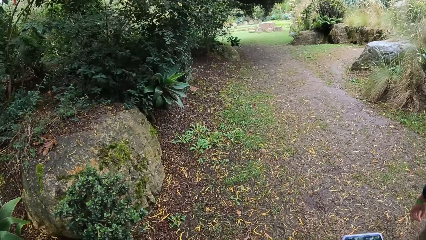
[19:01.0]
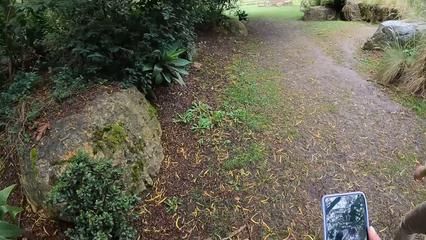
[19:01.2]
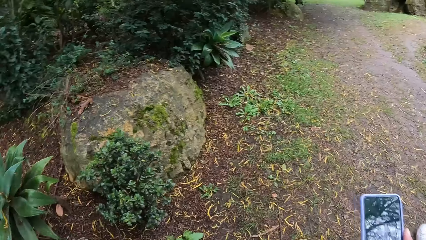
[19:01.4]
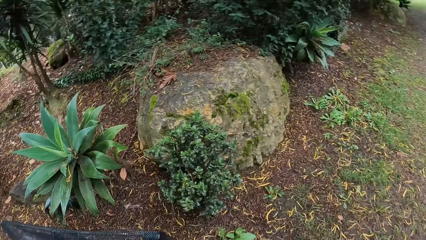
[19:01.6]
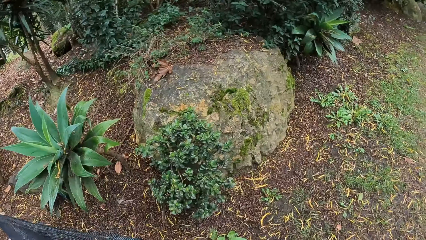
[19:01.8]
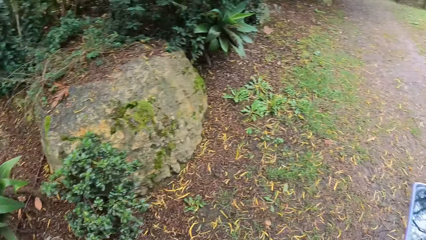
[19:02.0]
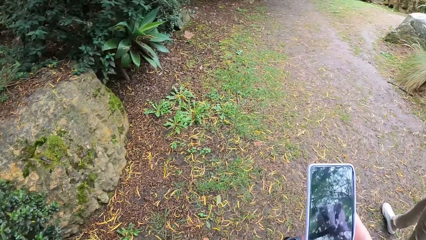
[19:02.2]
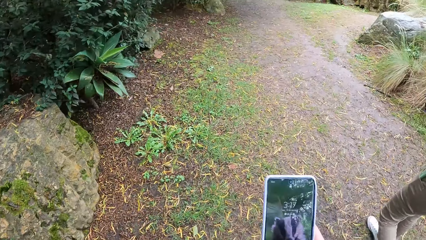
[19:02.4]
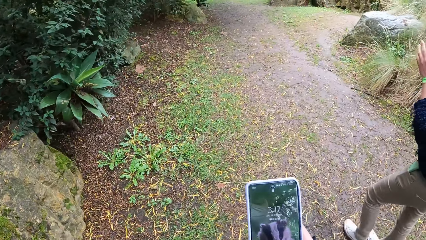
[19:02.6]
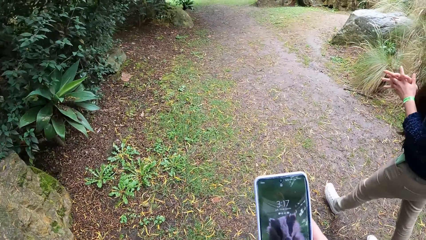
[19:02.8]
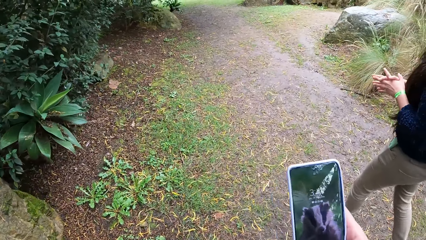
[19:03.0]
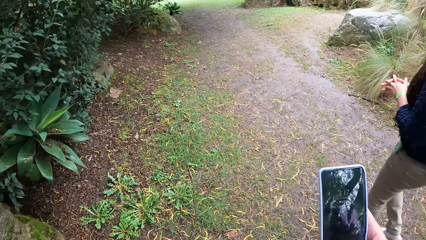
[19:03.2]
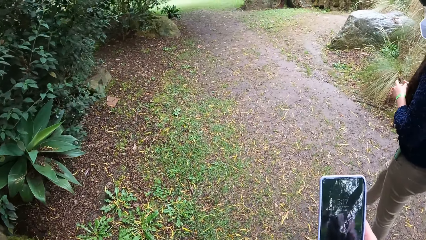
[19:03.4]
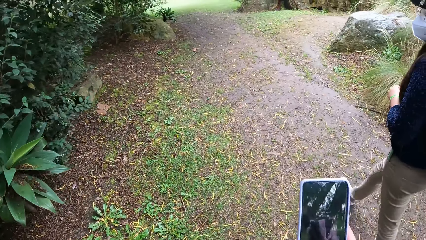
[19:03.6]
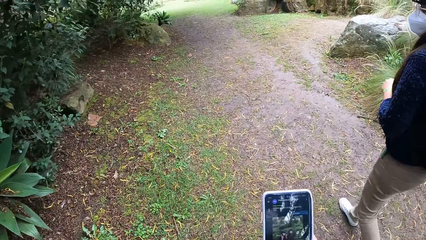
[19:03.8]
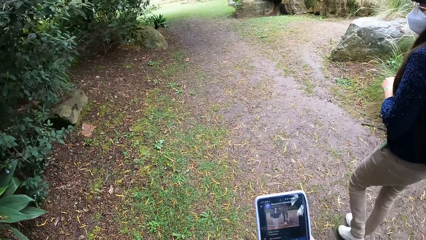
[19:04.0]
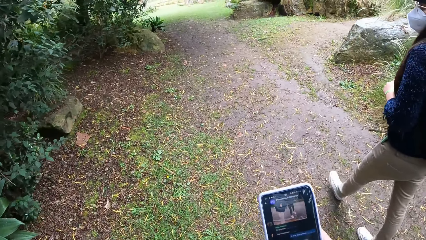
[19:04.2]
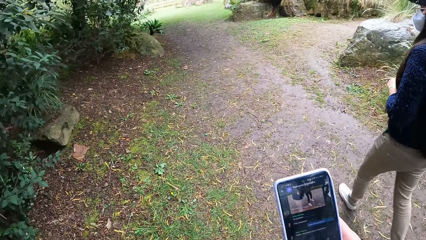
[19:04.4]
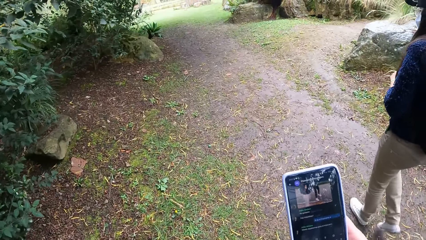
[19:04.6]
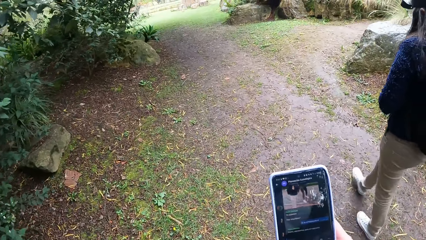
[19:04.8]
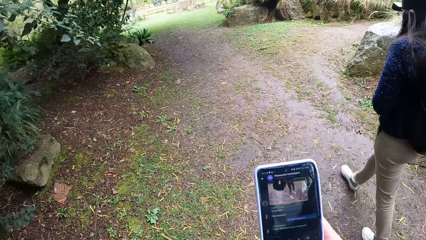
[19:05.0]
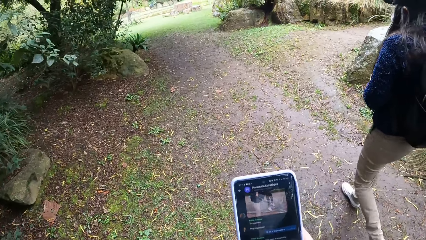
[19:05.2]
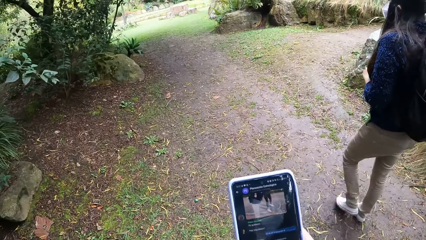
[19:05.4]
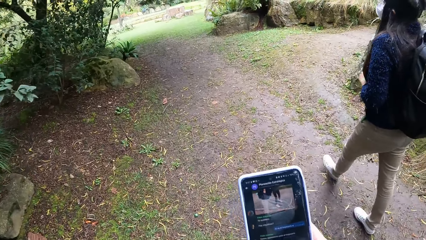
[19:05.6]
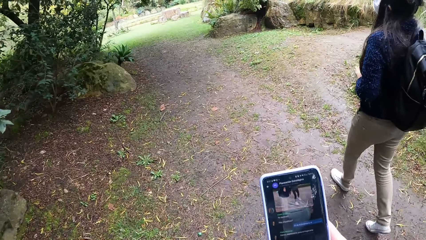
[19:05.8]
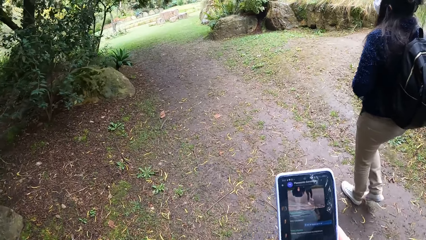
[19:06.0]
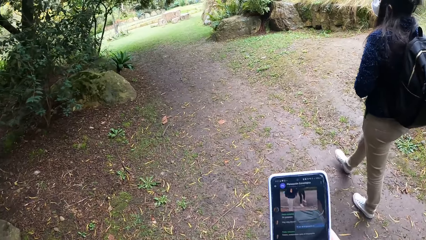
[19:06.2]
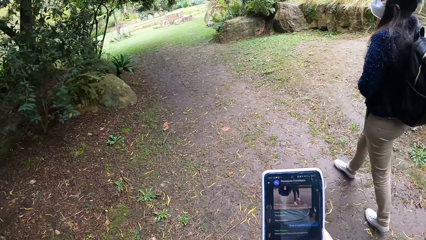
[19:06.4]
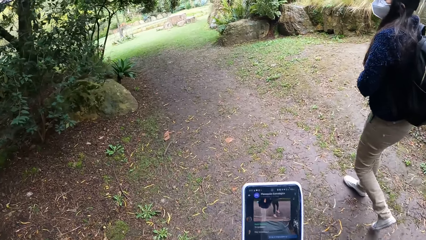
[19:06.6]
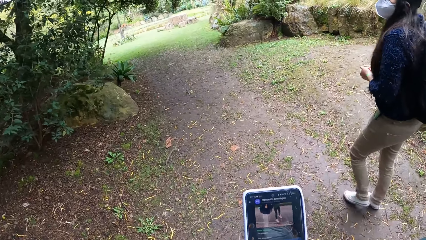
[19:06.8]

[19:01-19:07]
The camera wearer operates the phone in her right hand.

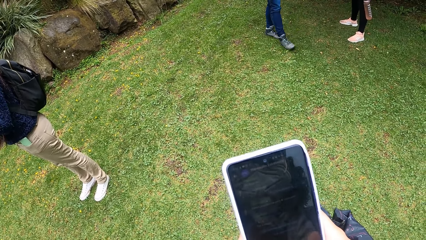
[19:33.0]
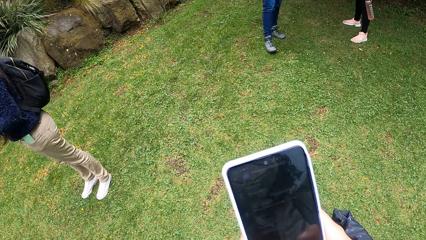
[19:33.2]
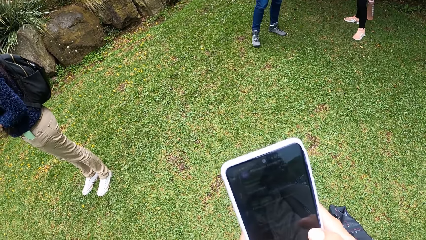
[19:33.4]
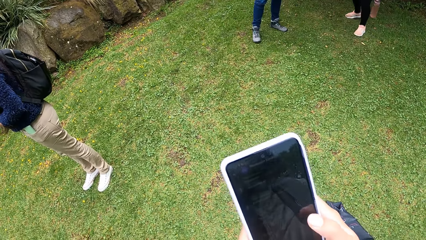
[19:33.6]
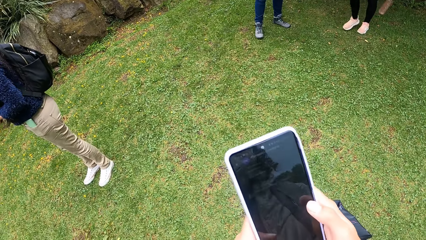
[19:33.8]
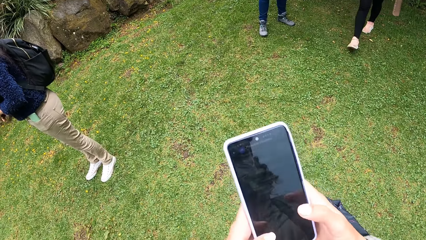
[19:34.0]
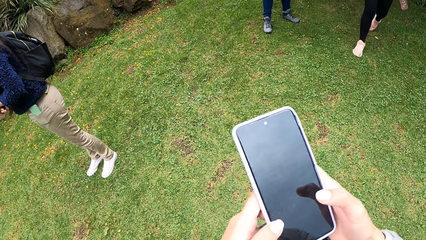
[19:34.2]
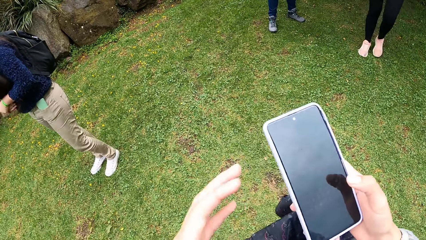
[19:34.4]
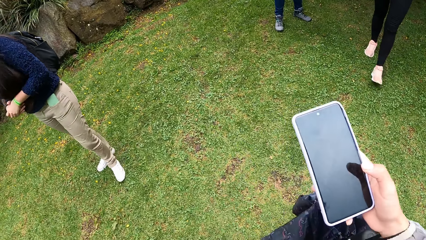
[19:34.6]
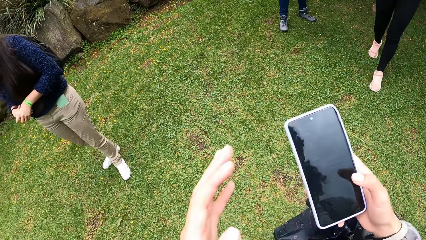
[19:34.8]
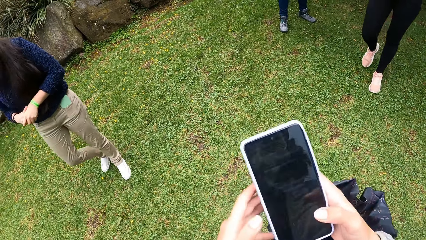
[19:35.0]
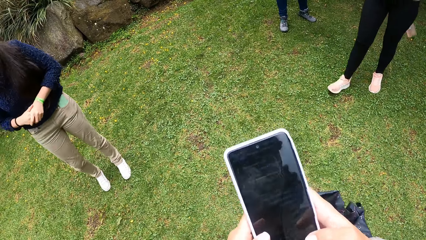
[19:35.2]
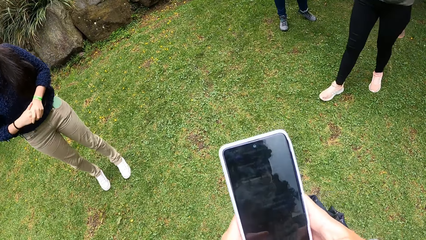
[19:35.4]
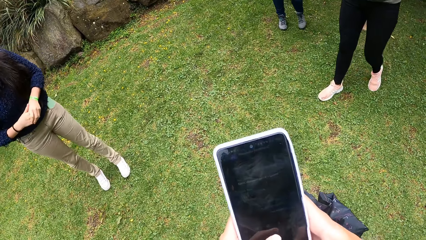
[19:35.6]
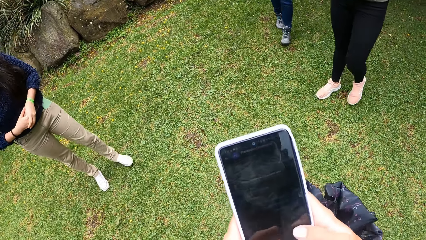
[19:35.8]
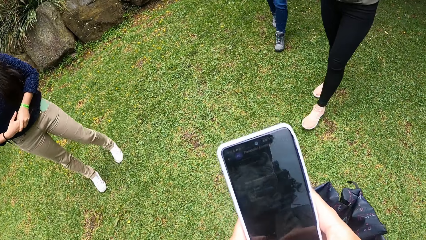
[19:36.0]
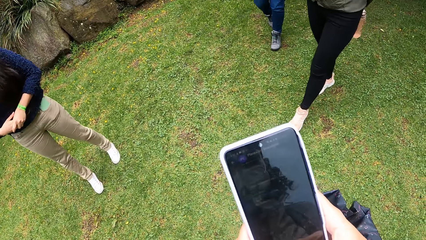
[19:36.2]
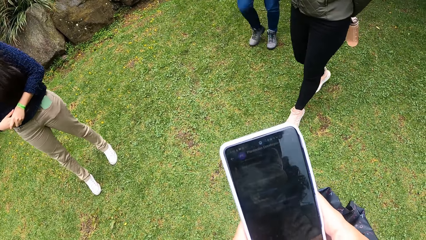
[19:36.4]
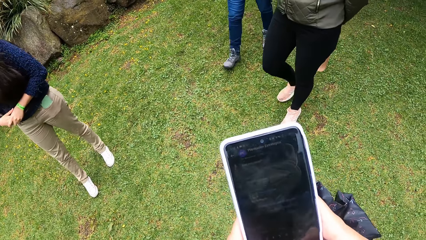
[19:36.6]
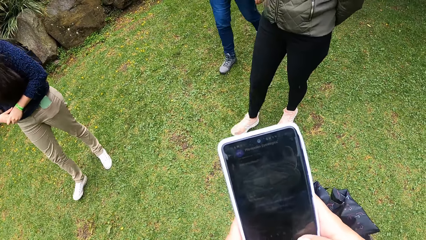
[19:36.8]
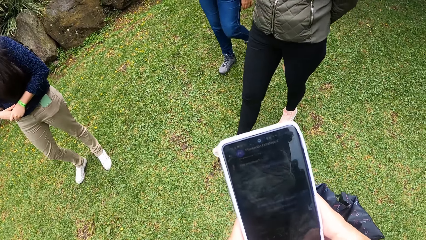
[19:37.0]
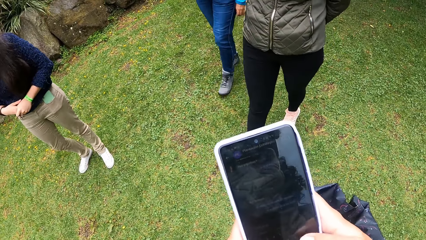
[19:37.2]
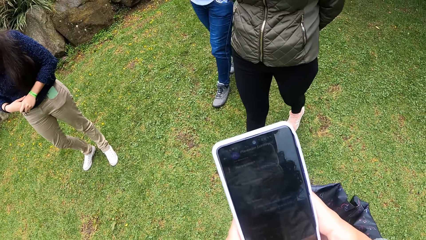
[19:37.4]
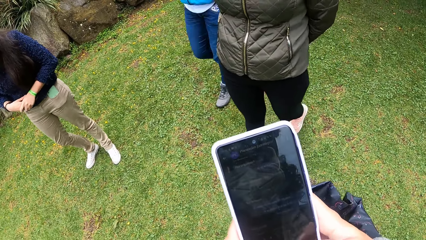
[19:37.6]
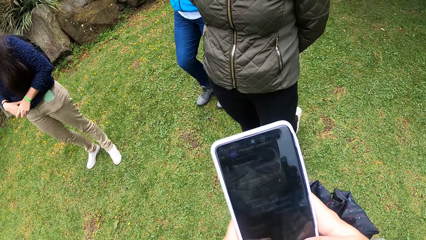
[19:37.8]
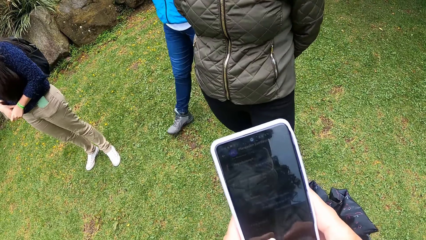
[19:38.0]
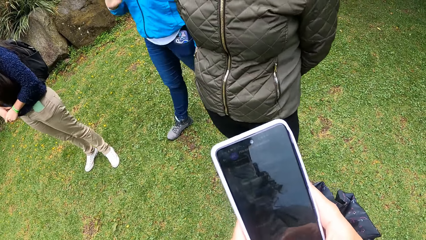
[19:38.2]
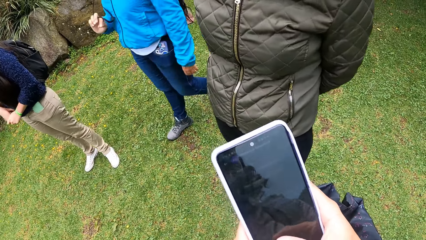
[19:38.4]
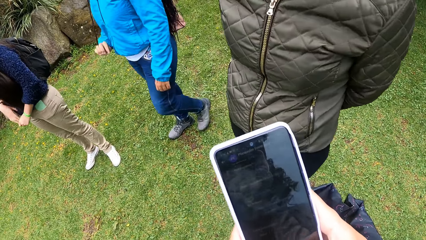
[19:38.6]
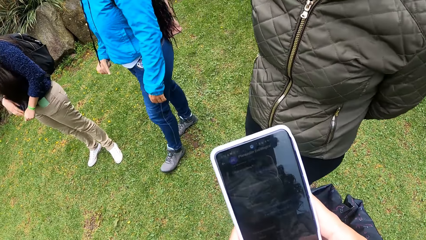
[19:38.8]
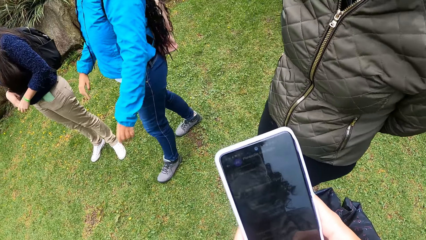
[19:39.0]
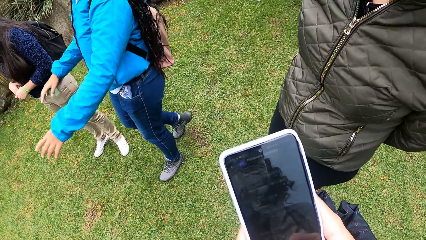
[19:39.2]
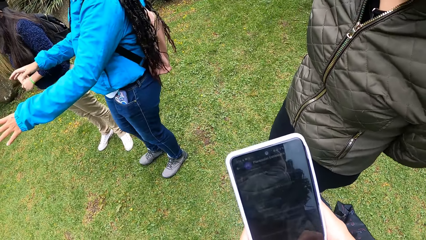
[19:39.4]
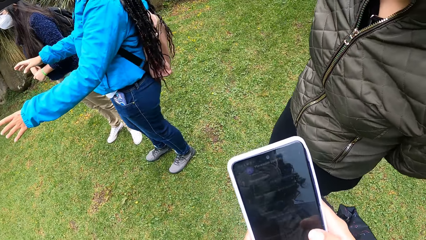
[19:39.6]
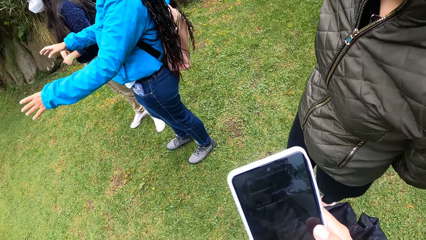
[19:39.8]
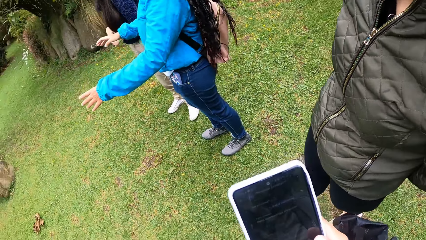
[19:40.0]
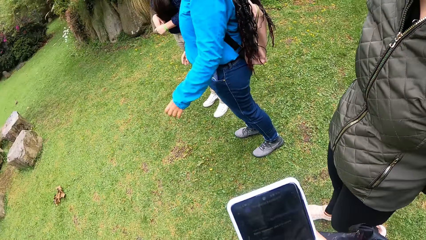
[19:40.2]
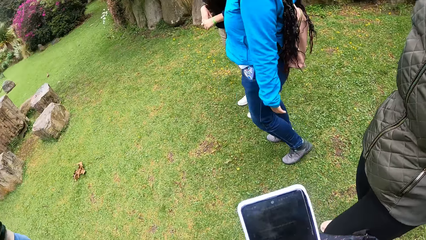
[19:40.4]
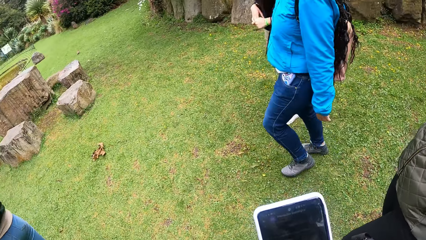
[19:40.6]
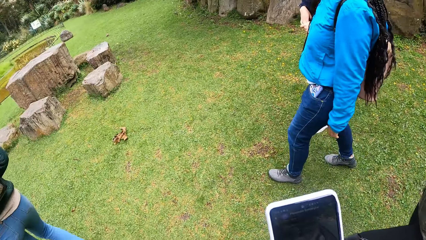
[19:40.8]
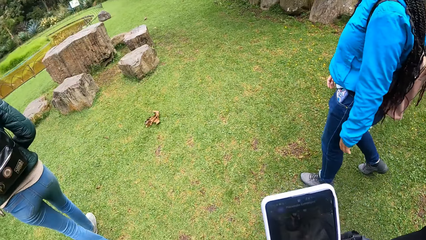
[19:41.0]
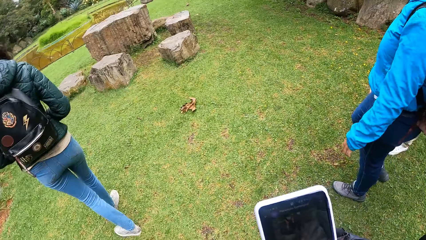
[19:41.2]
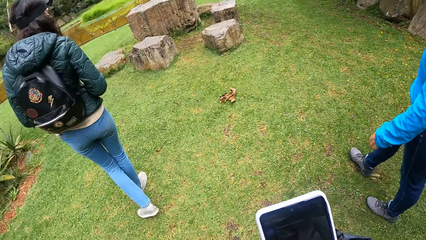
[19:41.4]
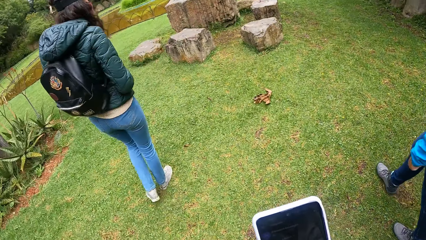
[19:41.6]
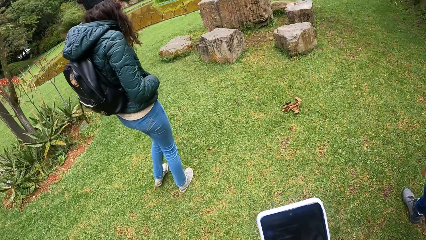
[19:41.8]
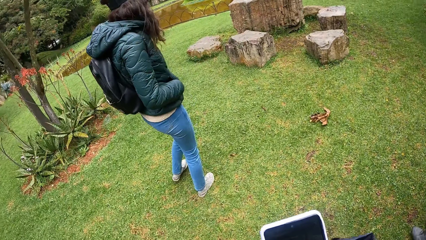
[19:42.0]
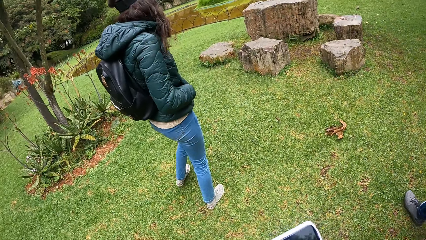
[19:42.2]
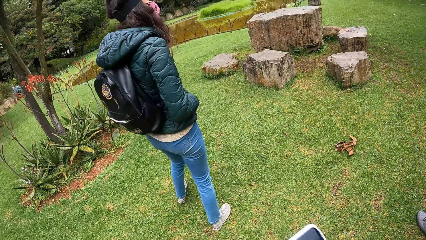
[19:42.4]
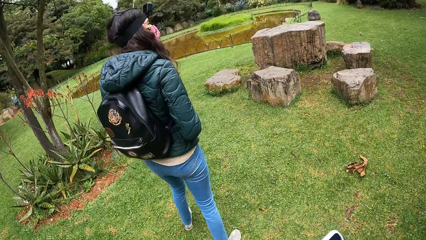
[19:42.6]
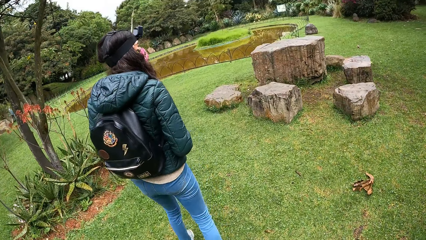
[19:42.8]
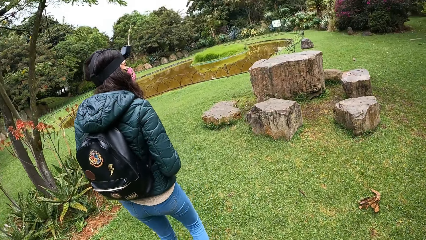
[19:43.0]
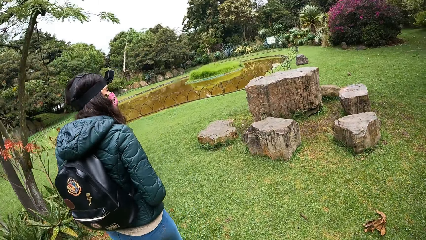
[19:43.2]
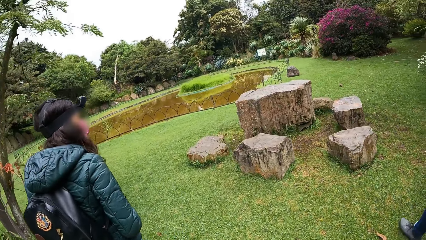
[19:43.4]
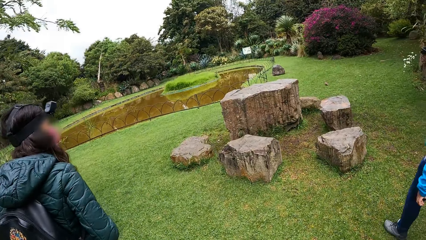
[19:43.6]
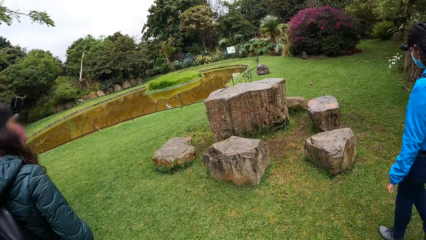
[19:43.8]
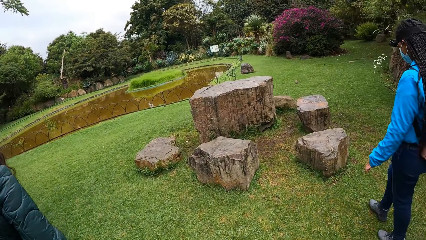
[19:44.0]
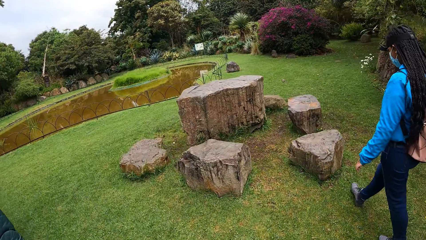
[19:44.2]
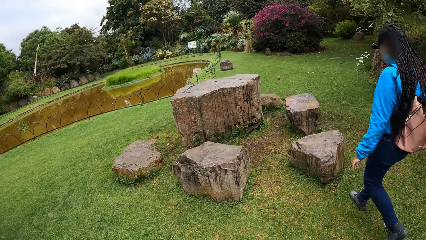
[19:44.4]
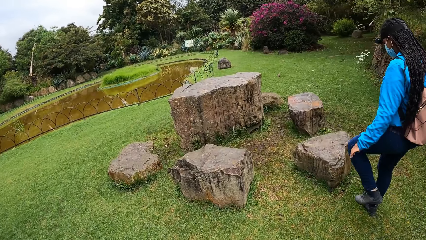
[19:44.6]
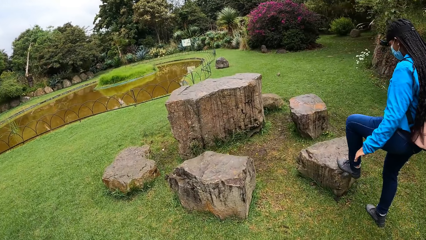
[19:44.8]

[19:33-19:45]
The camera wearer touches her face with her left hand. She holds the phone with her hands. She operates the phone in her hands with her right thumb. She walks around the compound.
